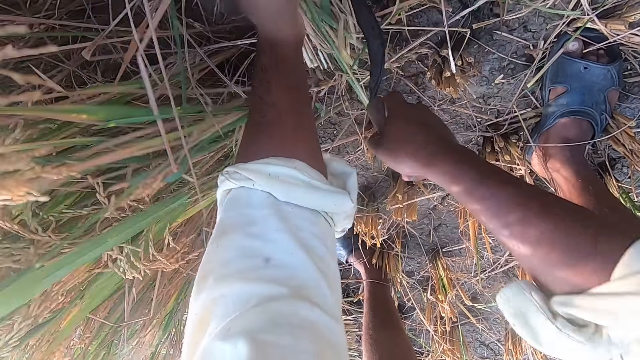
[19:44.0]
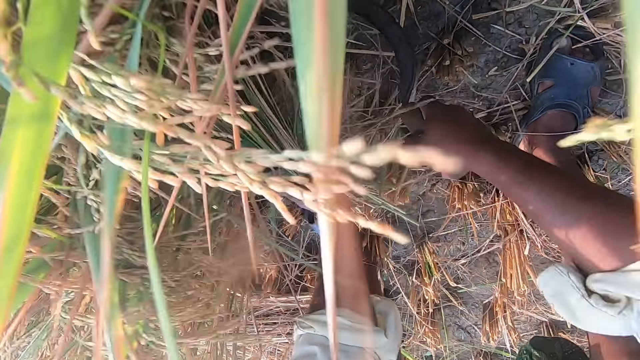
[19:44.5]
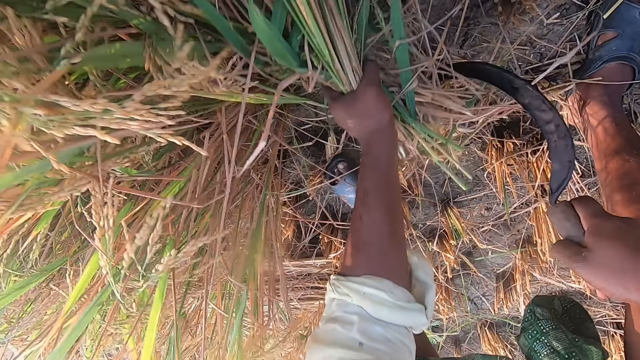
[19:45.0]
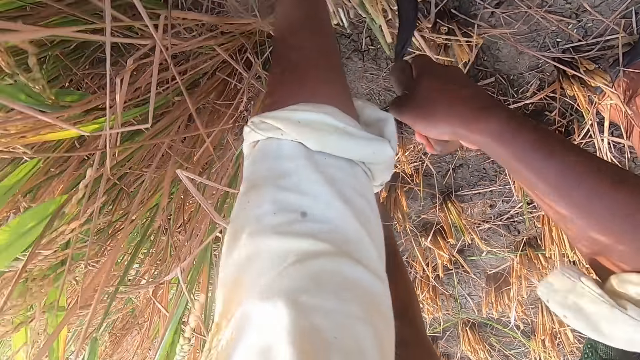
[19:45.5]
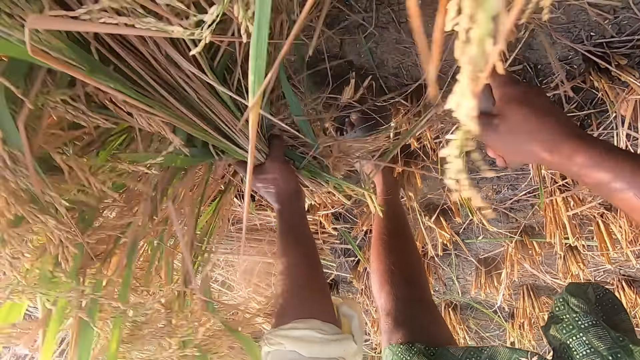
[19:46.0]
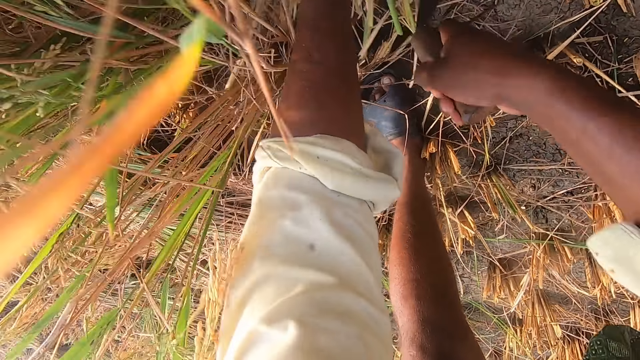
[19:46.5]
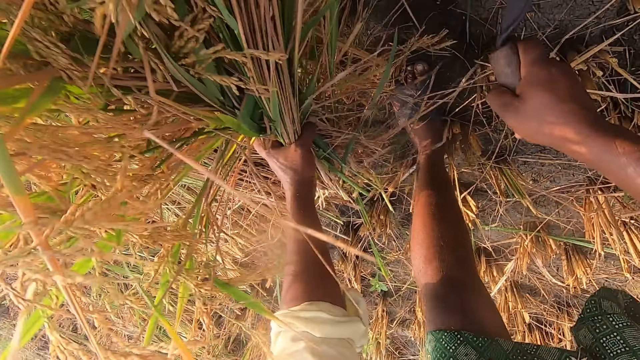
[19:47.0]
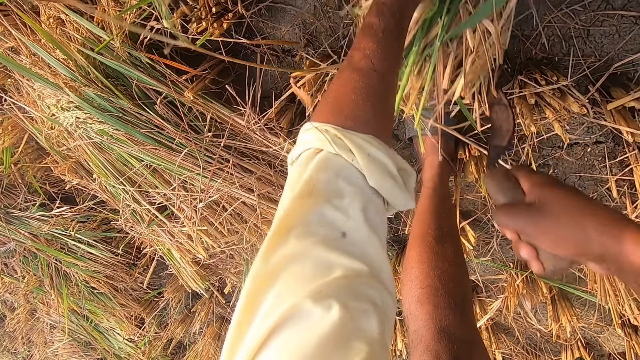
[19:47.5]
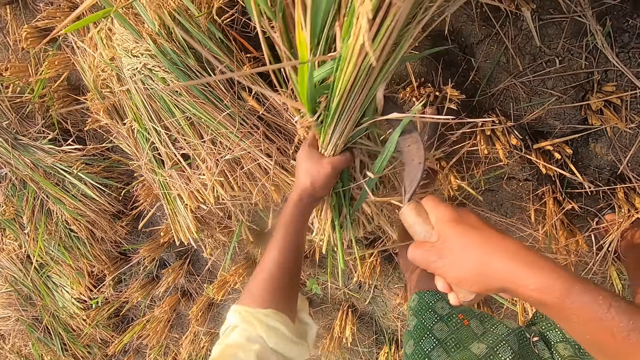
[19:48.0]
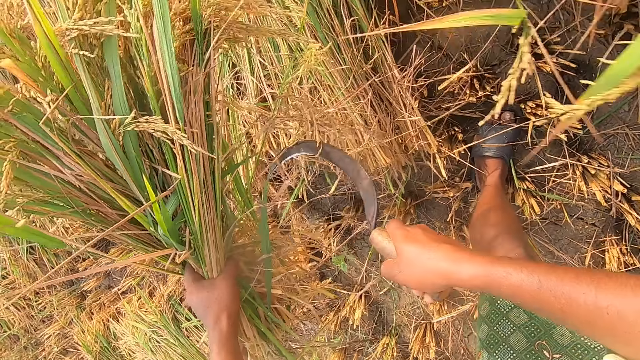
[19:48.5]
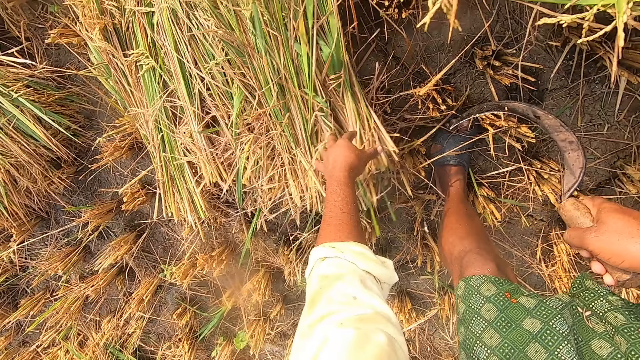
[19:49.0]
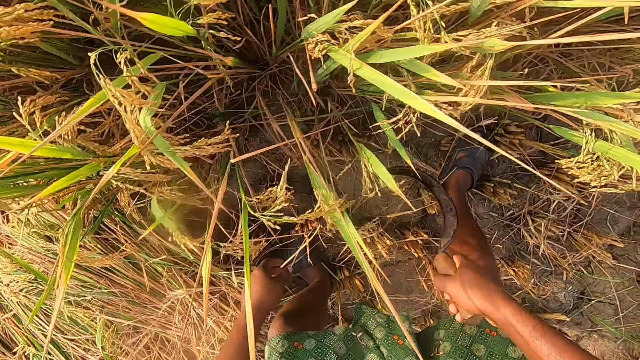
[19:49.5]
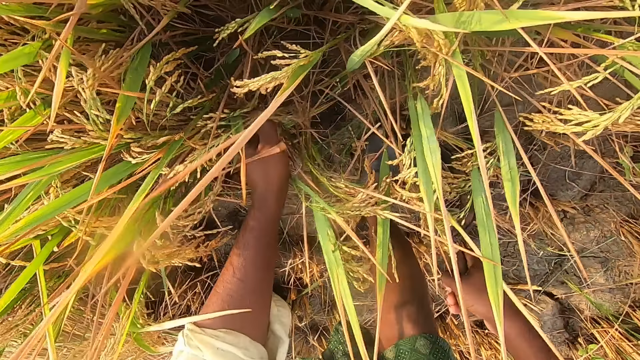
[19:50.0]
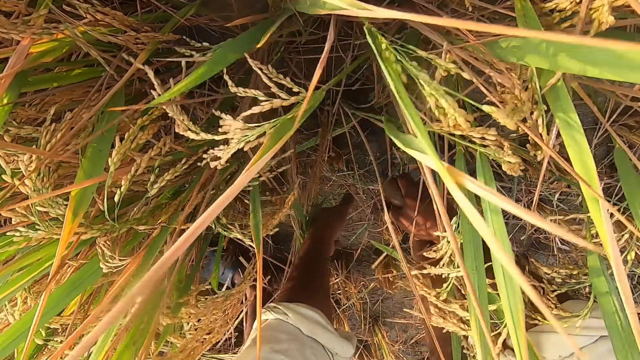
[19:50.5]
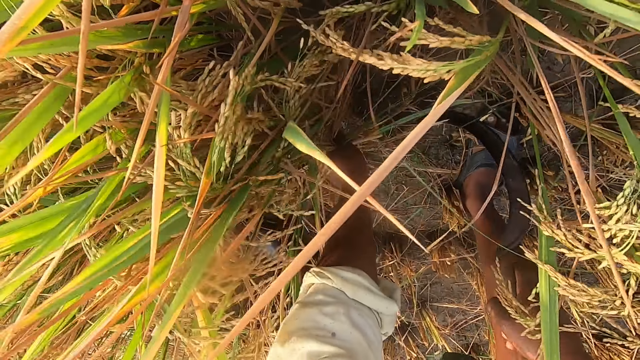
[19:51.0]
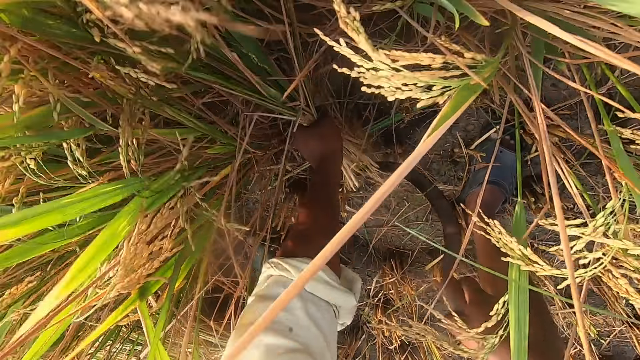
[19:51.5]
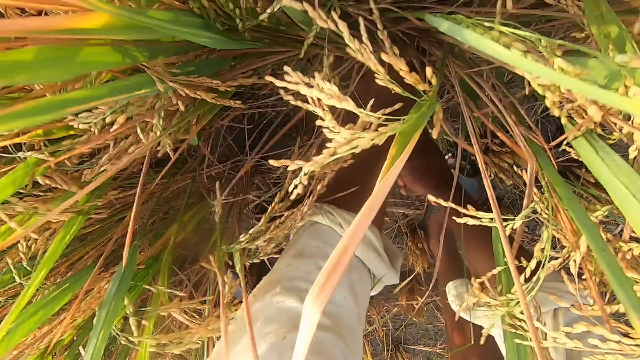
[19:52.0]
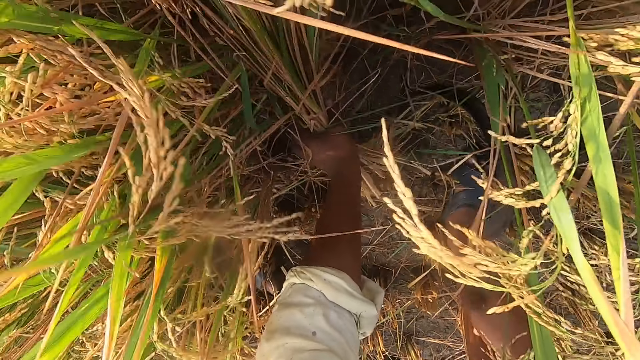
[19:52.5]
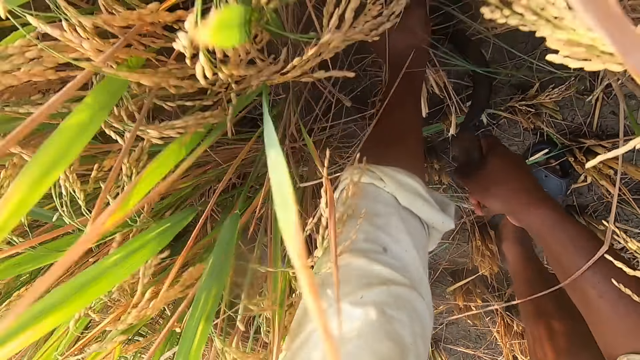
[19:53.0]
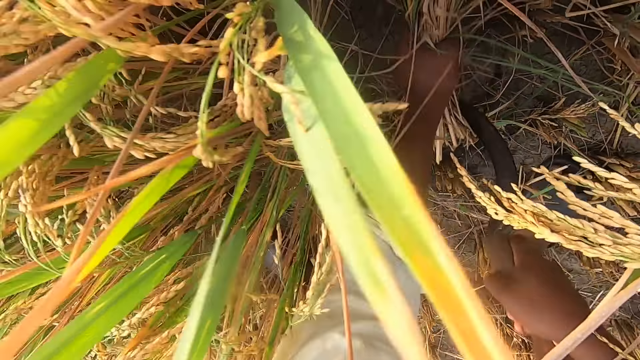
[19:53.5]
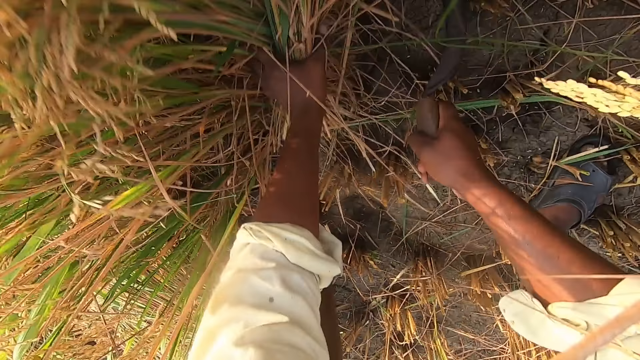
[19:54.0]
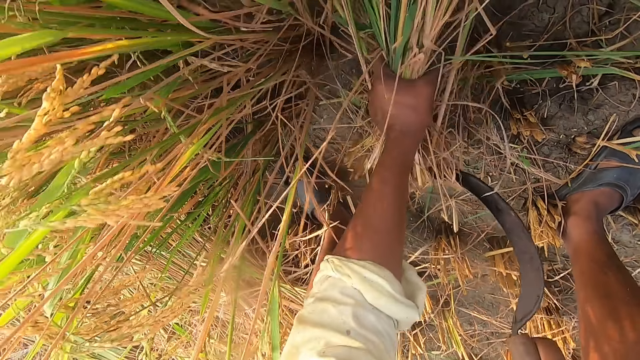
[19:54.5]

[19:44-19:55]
The camera wearer drops the stack of straw or rice plants on the ground. They move around and move their hand in the rice plants. They cut the straw from the ground with the sickle. They hold the rice plants.

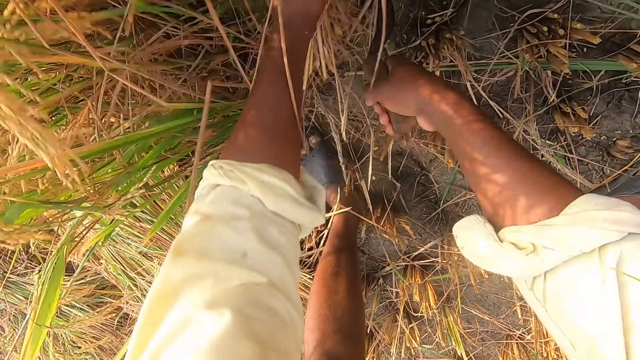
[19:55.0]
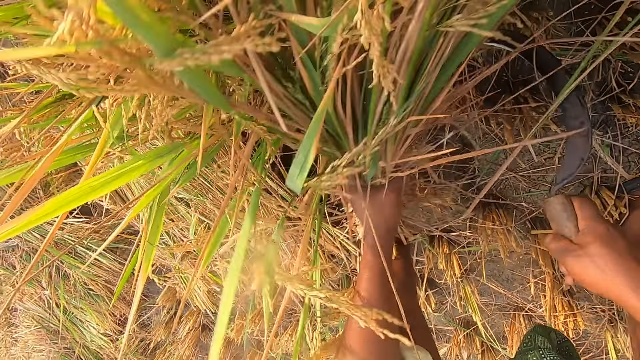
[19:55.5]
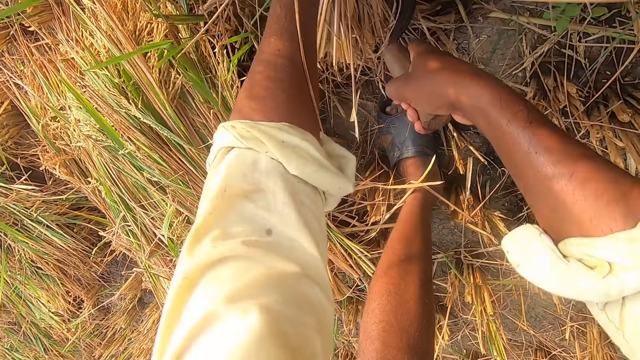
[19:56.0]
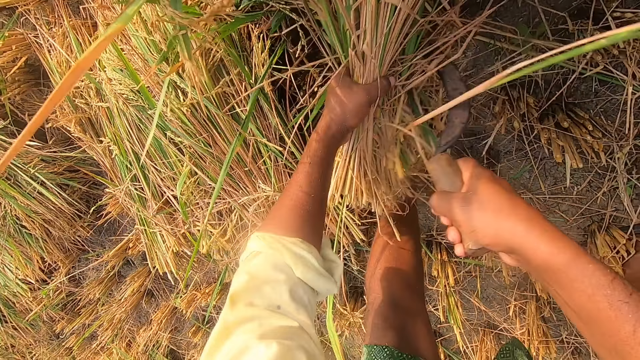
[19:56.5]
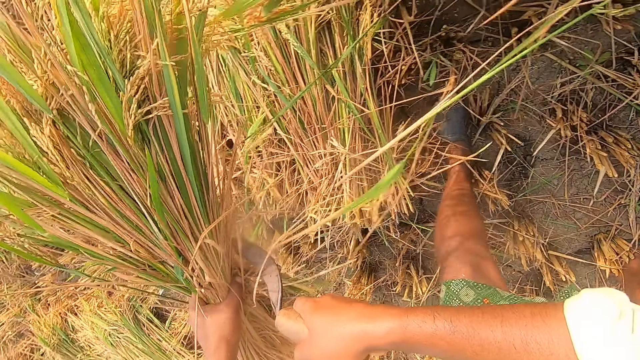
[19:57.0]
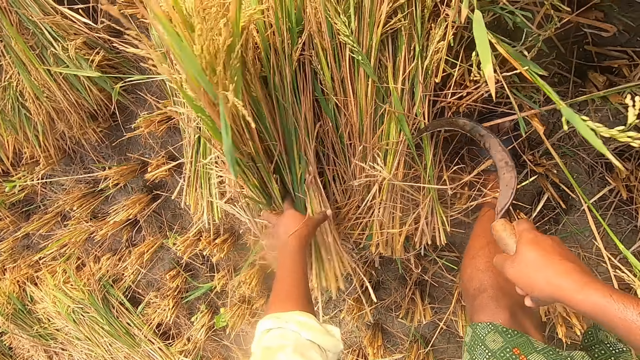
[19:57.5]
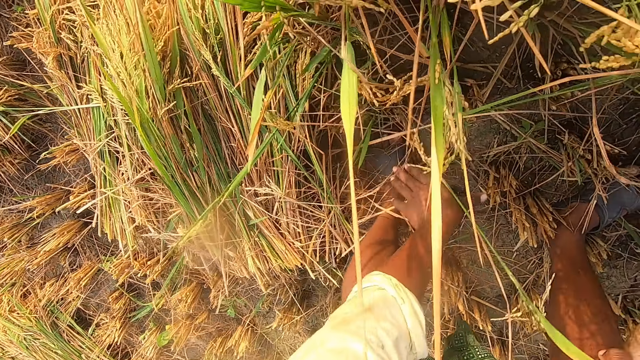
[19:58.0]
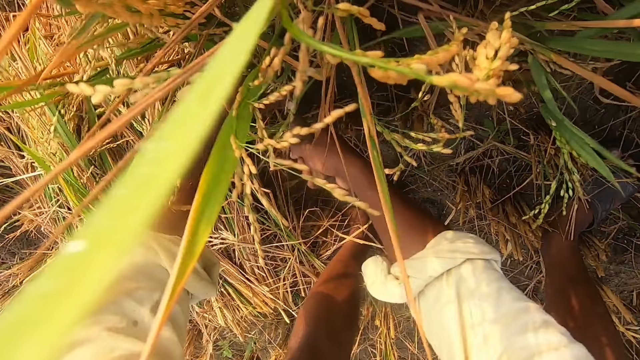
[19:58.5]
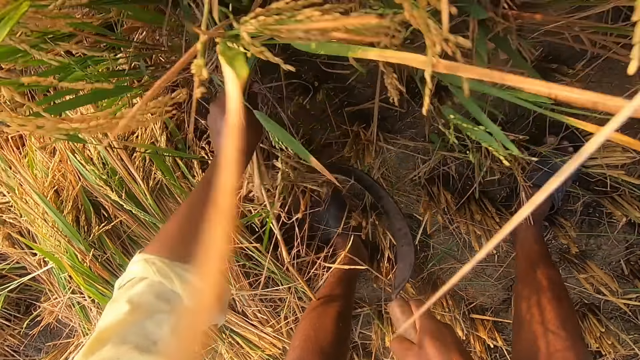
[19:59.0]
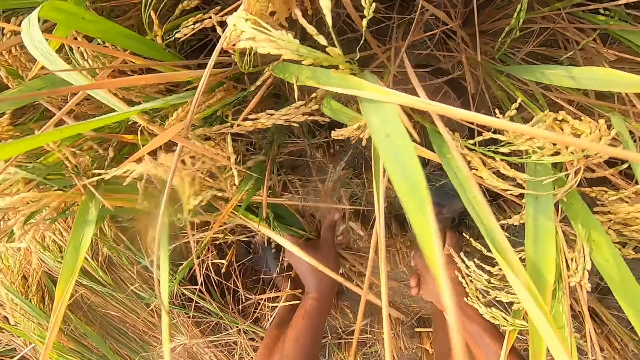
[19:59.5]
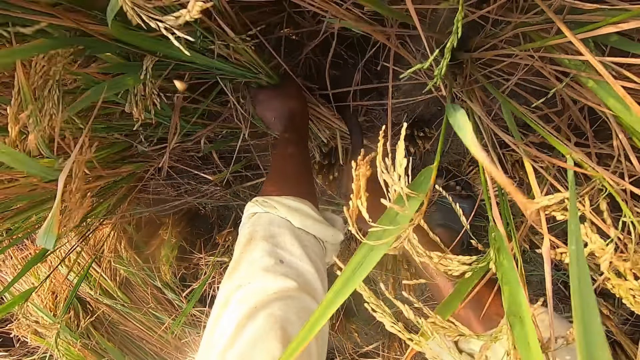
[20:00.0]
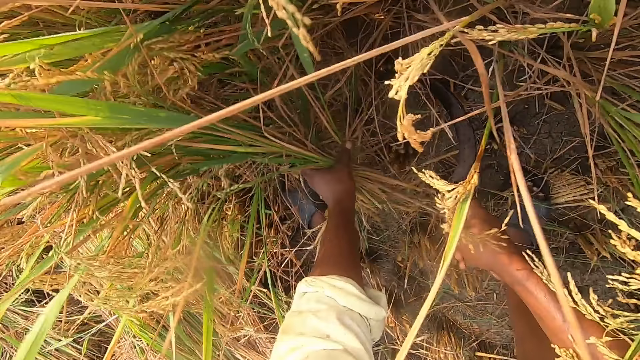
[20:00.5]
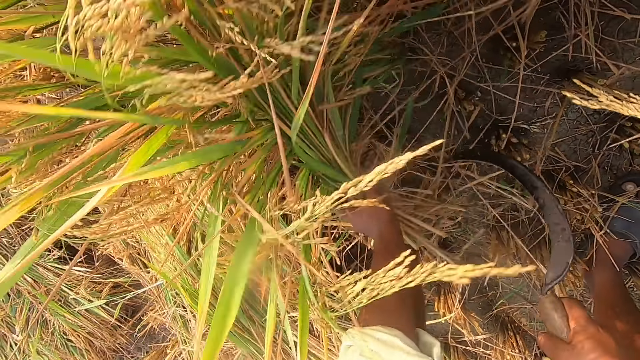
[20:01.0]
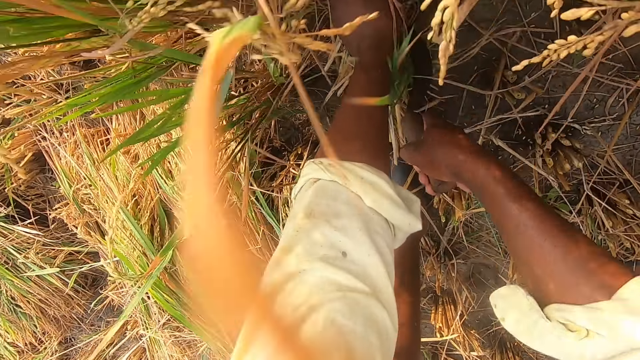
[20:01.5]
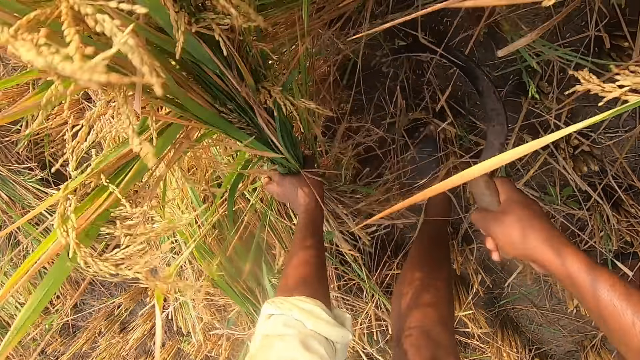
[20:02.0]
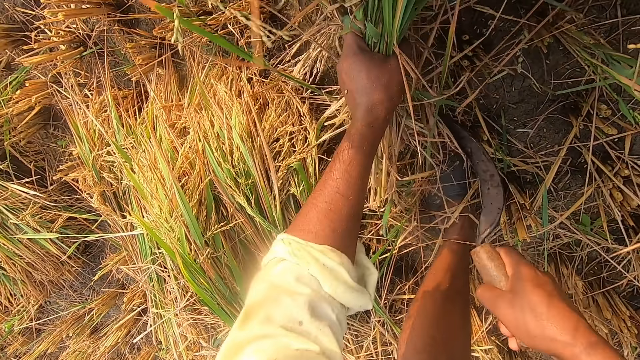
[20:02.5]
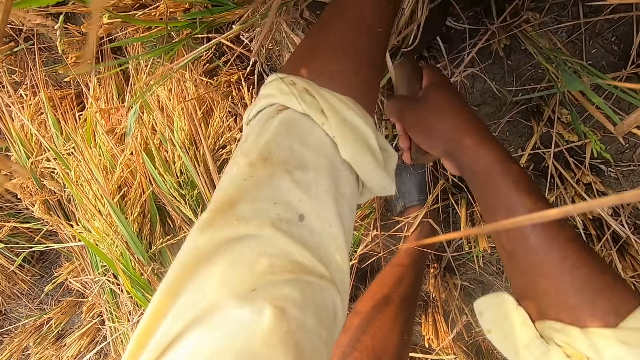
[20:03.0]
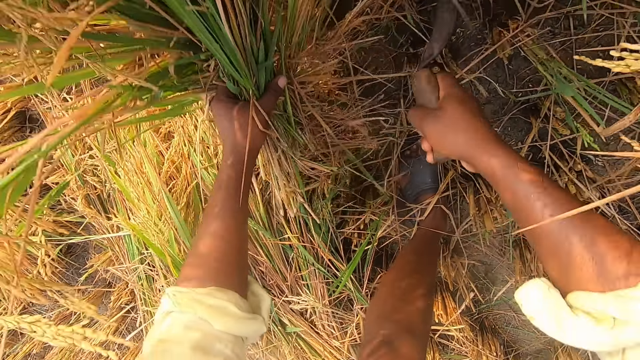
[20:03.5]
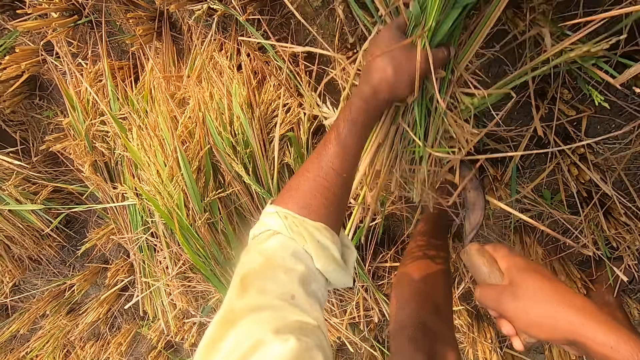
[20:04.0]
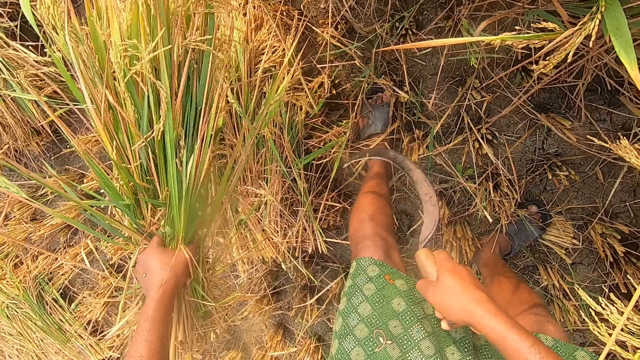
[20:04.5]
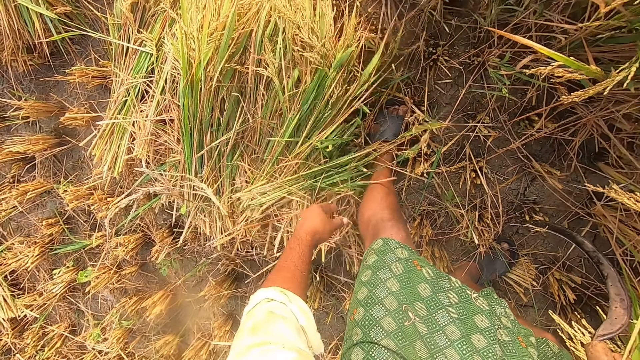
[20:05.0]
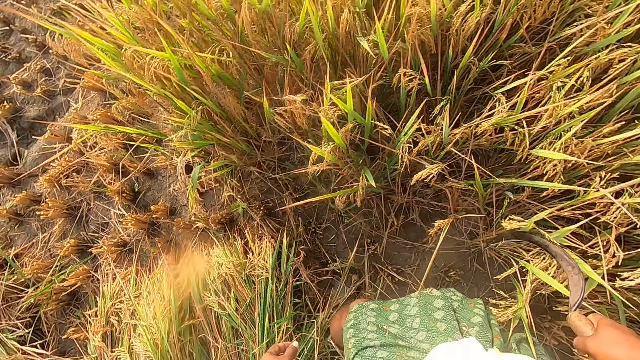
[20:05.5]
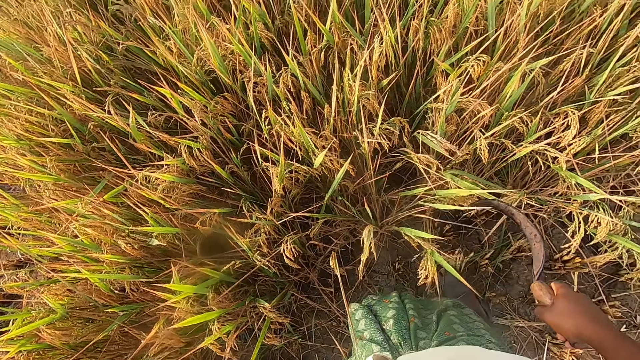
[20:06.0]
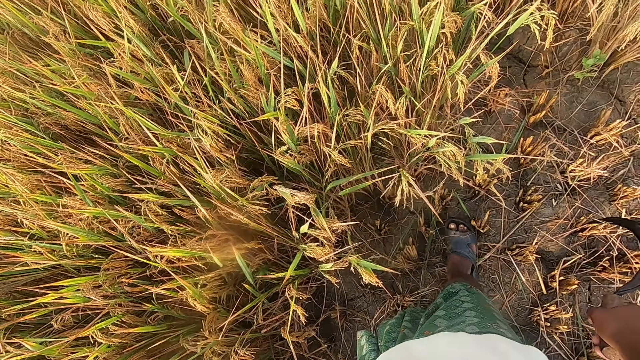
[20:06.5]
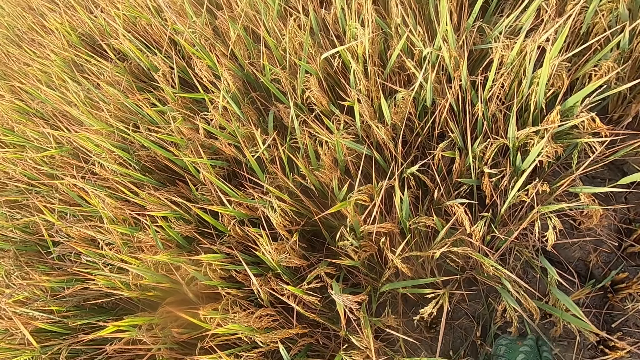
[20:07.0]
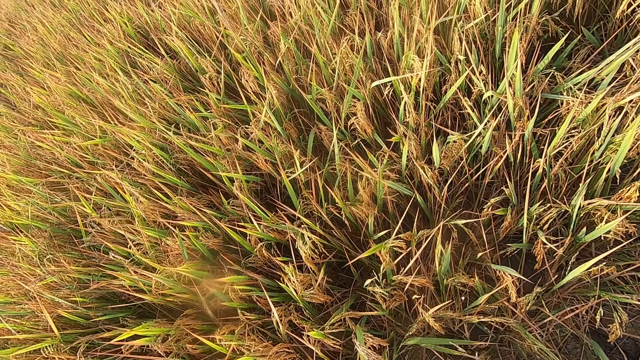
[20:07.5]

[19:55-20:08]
The camera wearer drops the stack of straw or rice plants on the ground. They move around and hold the rice plants. They cut the straw from the ground with the sickle. They drop the stack of straw on the ground. They look around and move around.
